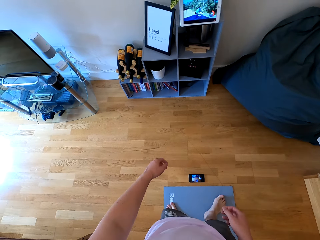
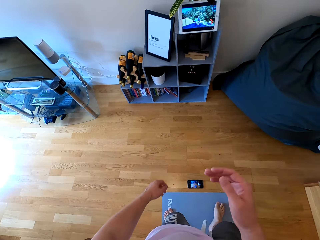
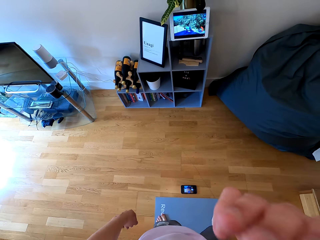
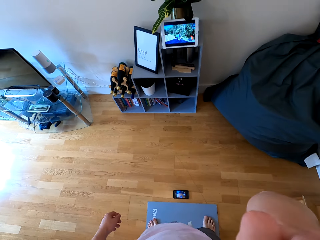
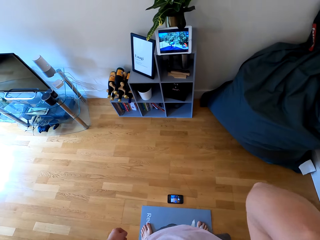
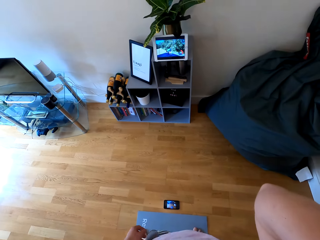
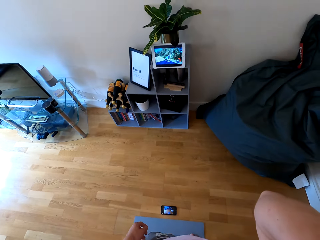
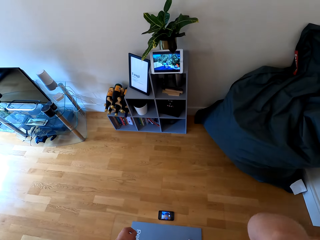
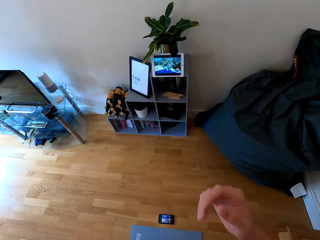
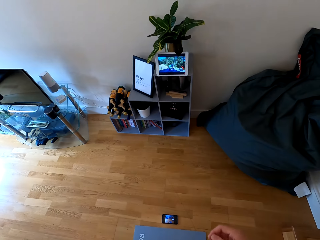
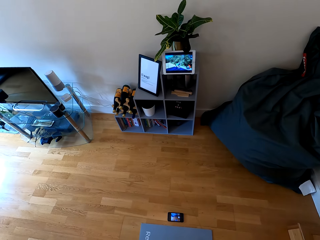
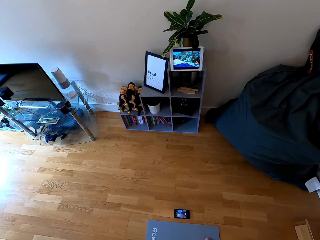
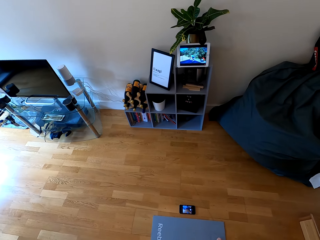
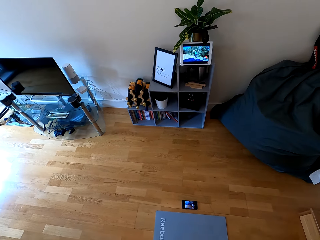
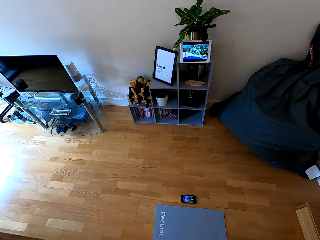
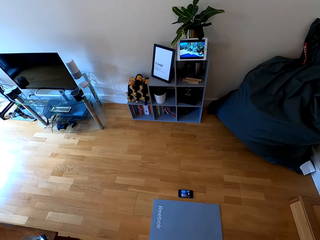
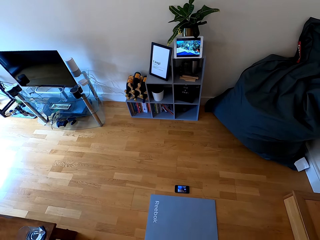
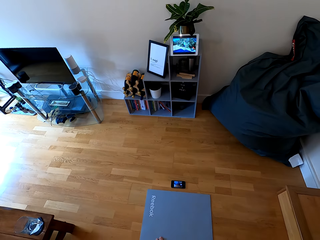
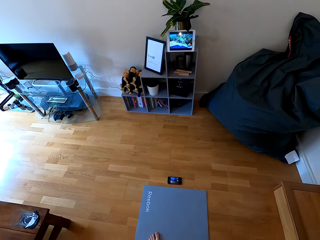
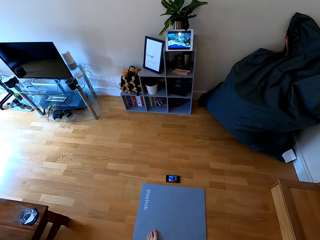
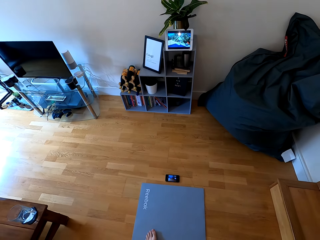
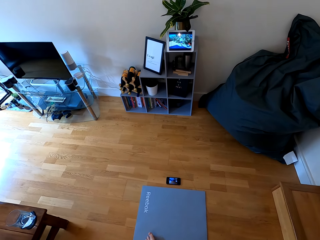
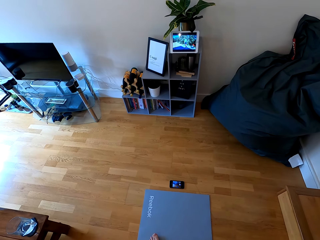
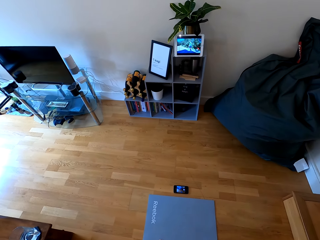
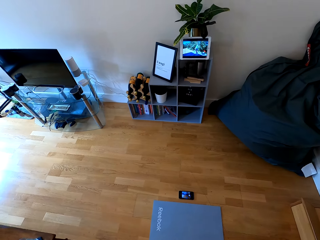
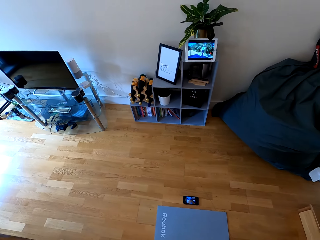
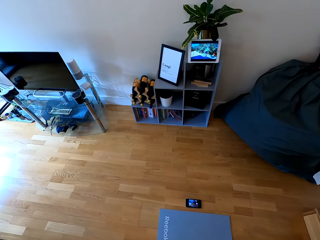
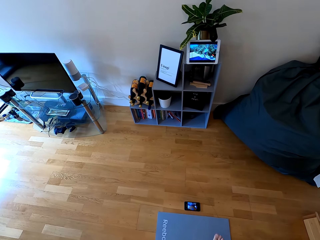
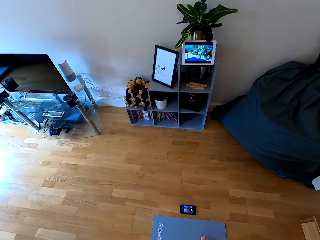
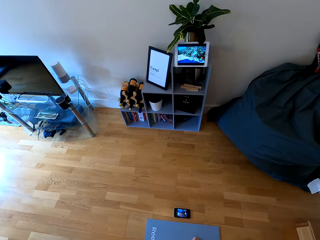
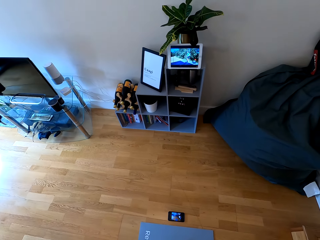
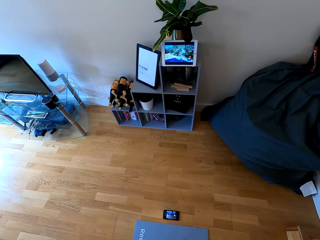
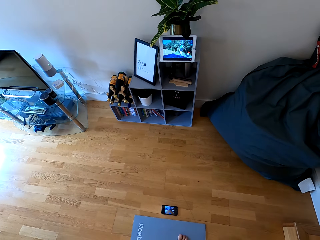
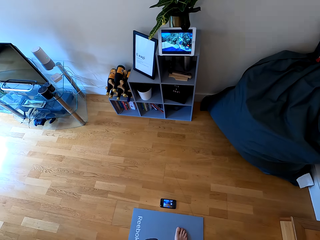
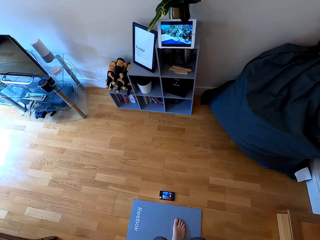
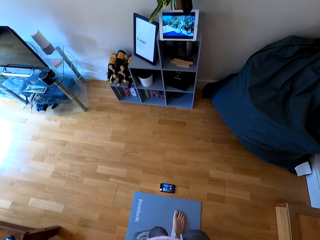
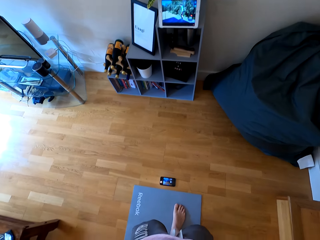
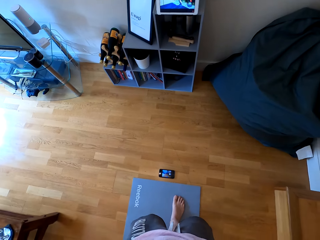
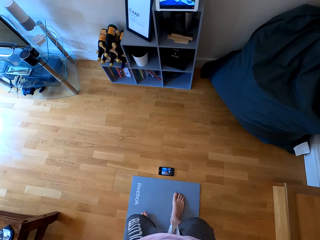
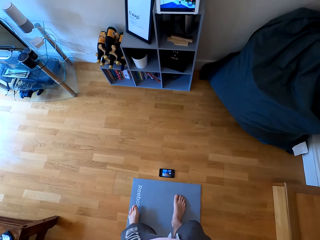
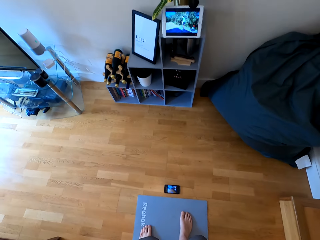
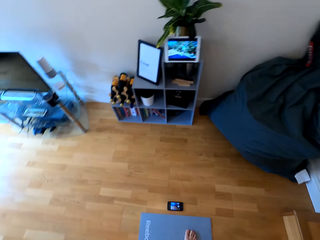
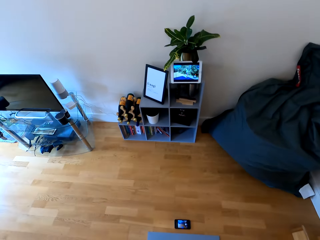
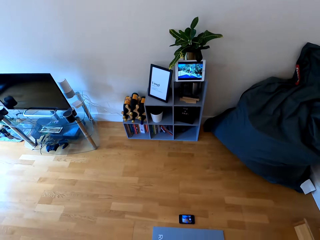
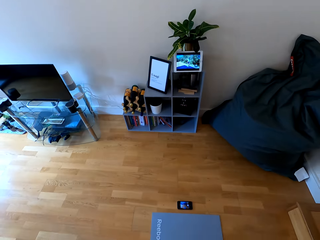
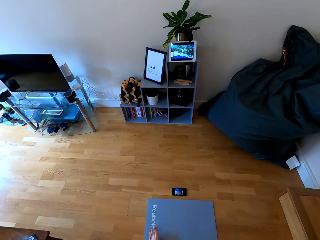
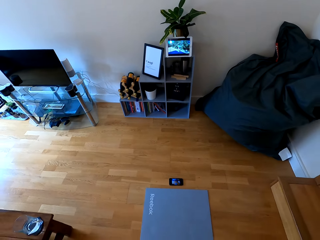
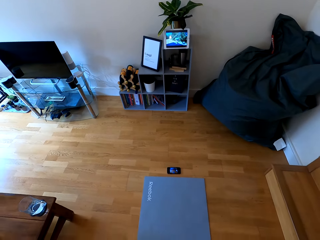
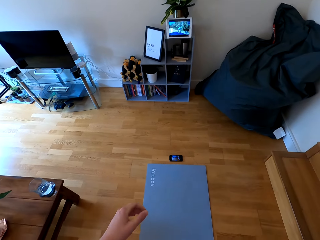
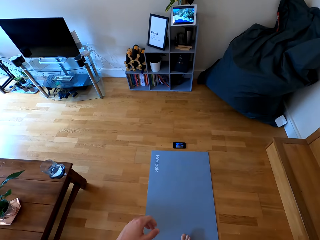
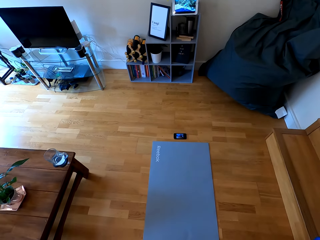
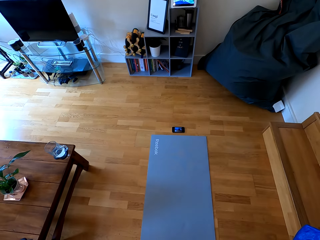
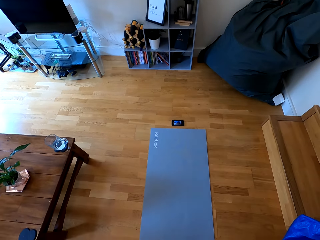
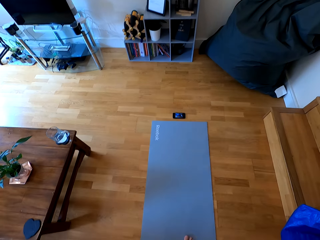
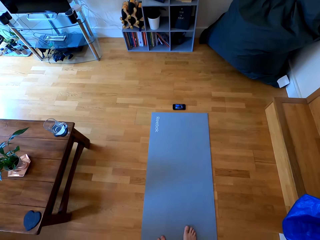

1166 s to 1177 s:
The camera wearer raises the right hand towards something. They withdraw the right hand from something.

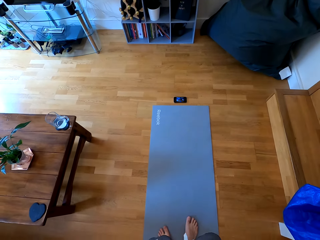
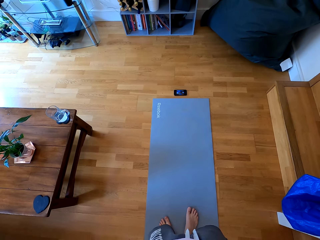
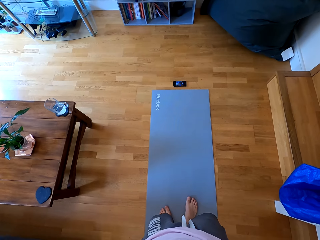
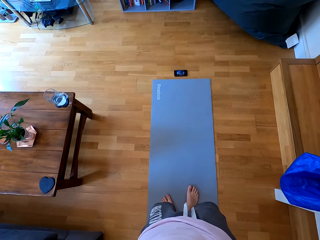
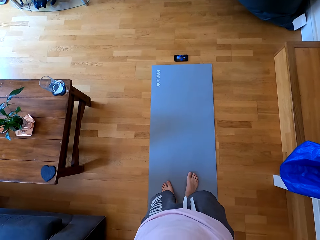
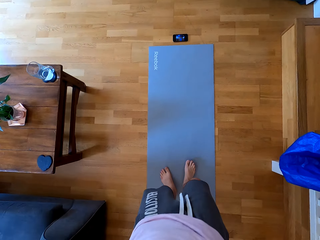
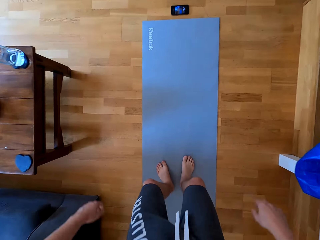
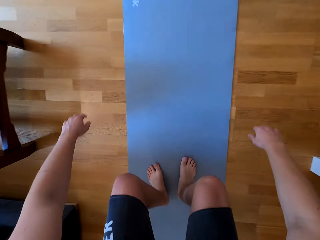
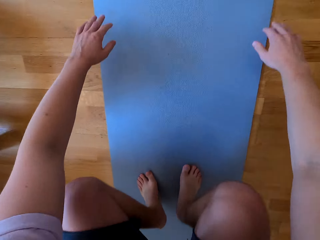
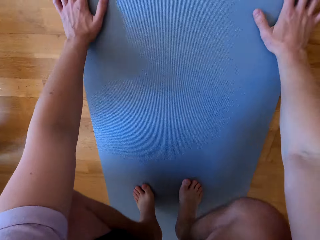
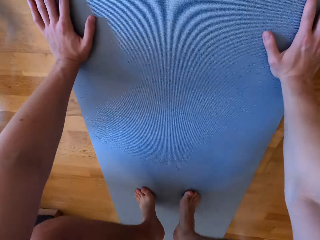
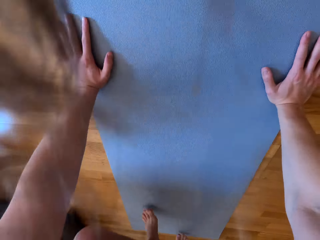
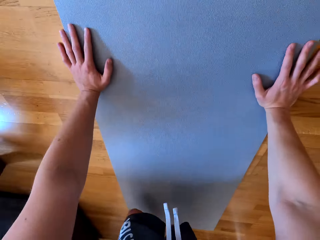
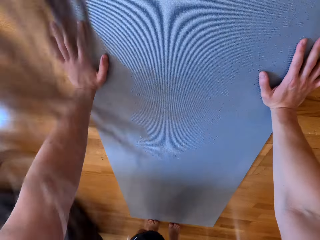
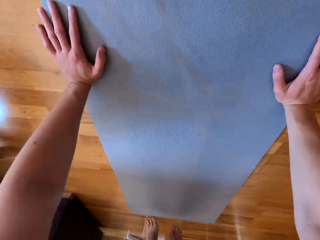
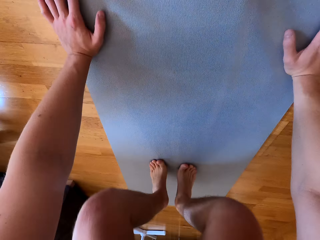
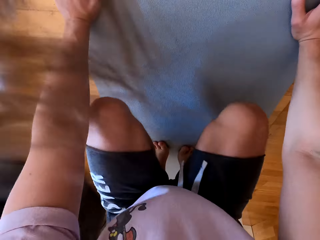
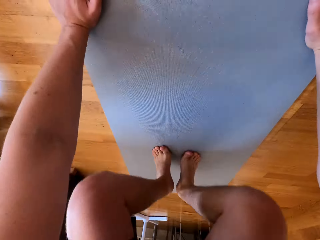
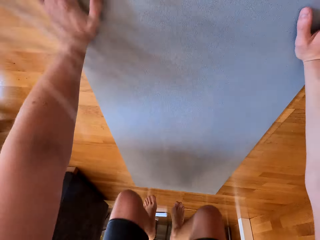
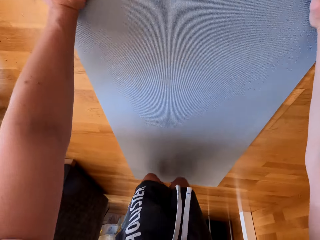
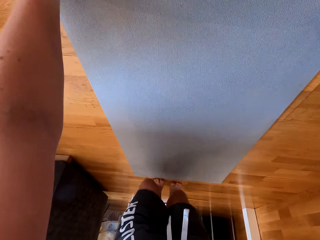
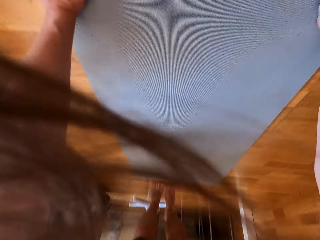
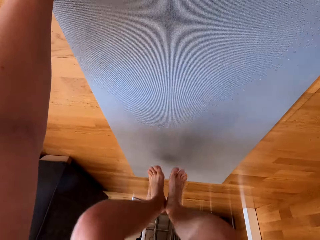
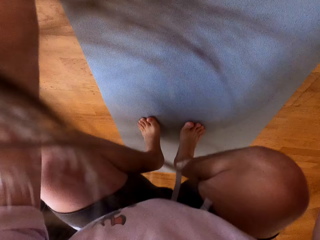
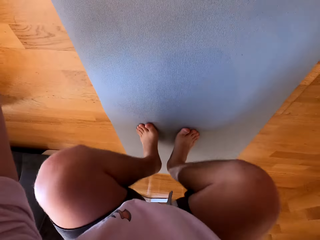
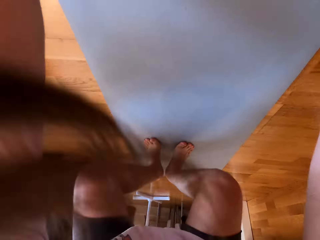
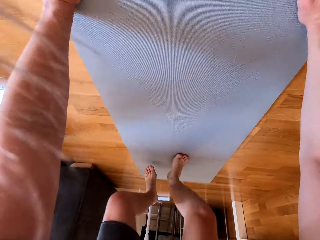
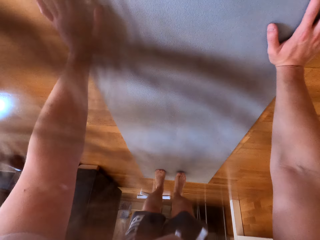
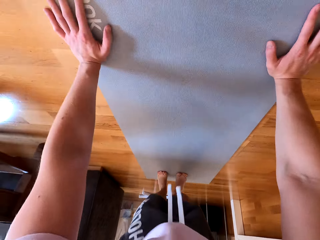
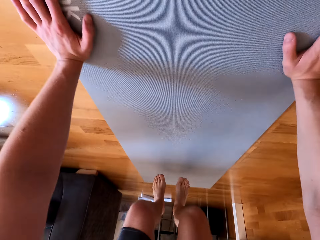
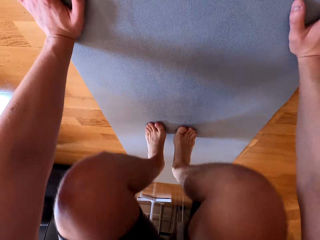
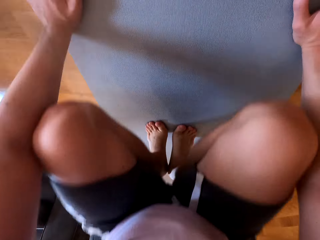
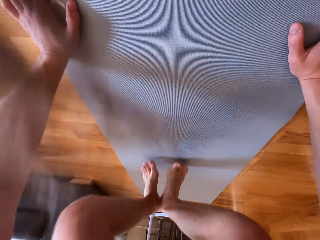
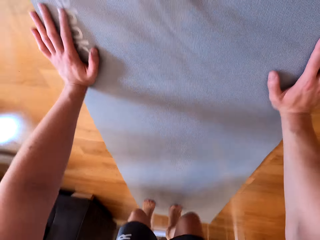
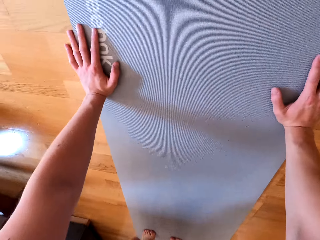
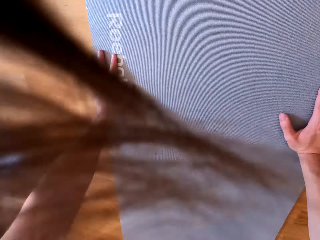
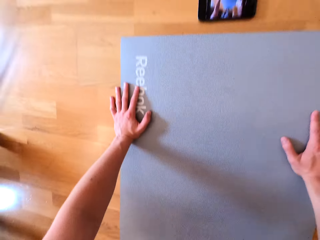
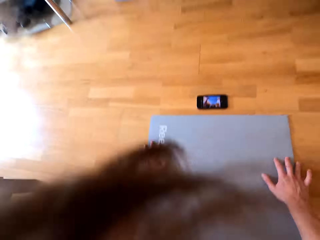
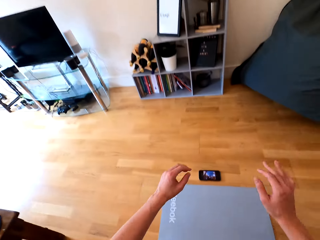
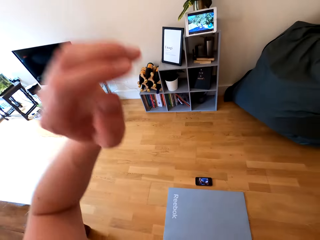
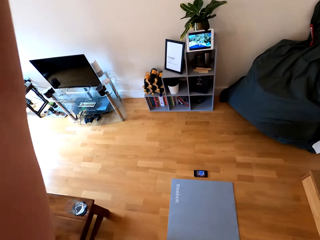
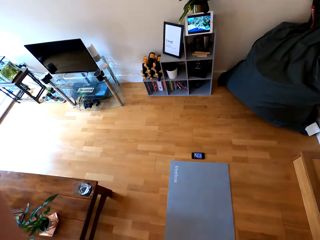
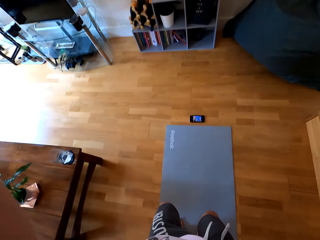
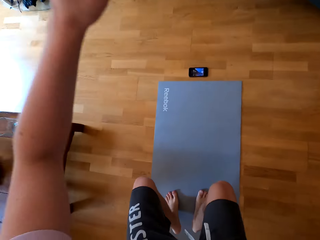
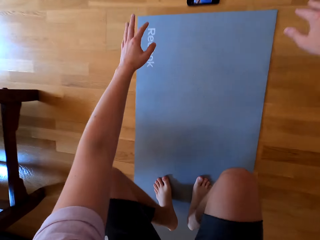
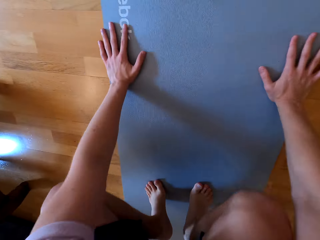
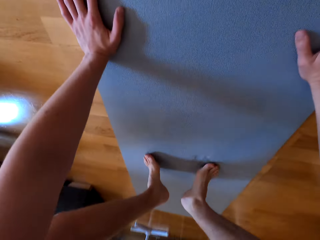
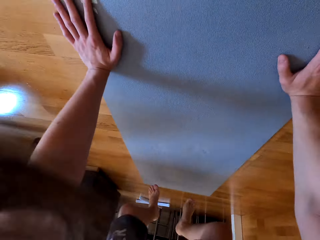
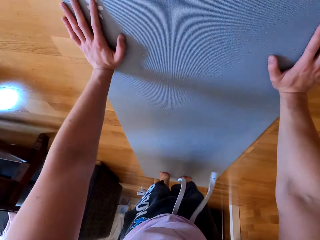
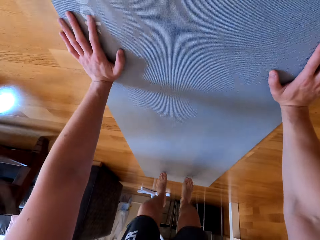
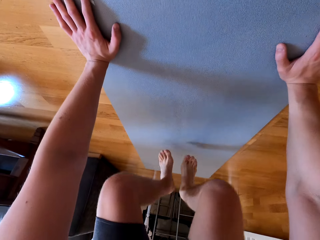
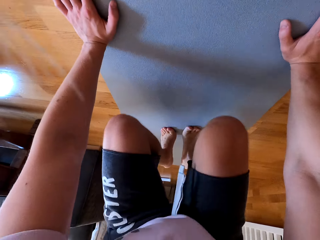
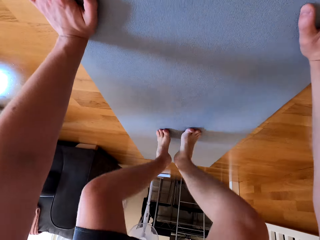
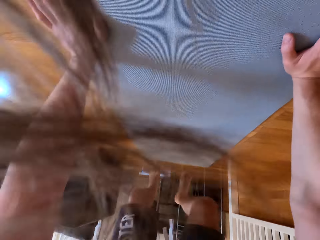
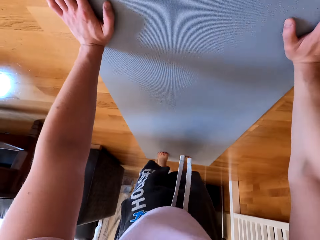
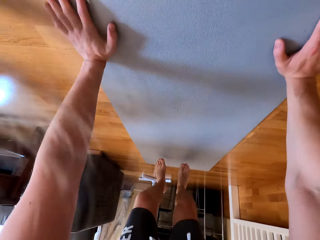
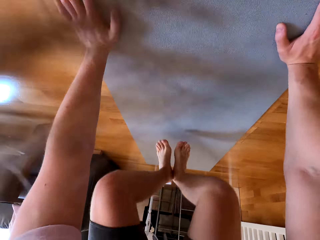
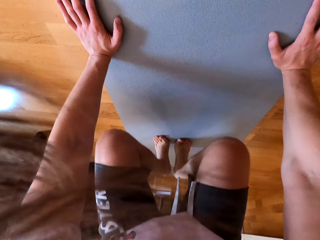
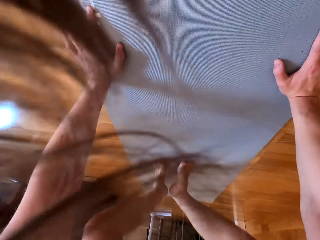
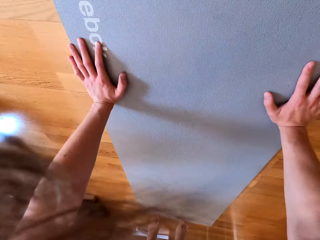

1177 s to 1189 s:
The camera wearer does push ups on the mat.
